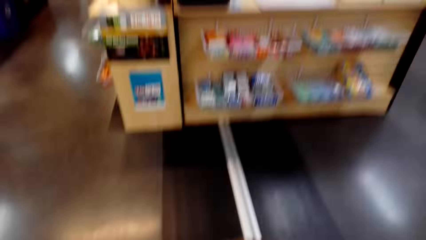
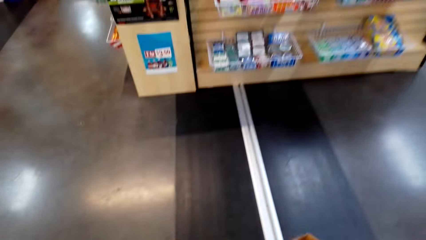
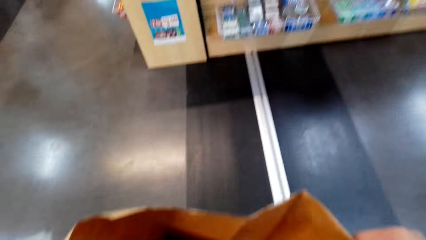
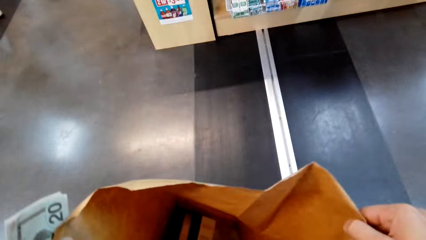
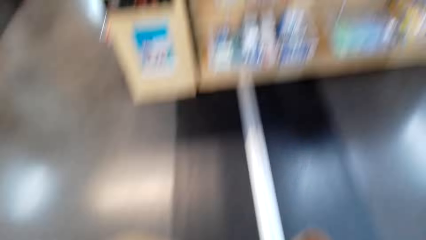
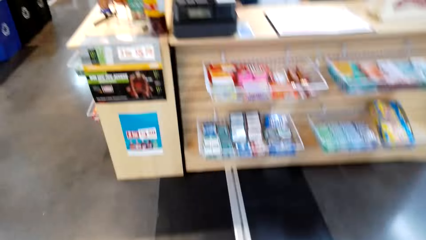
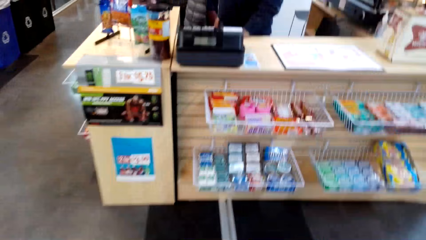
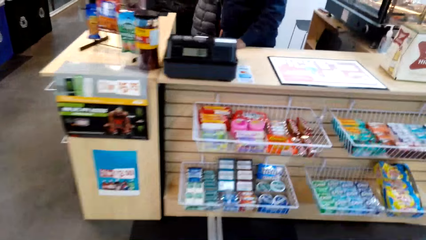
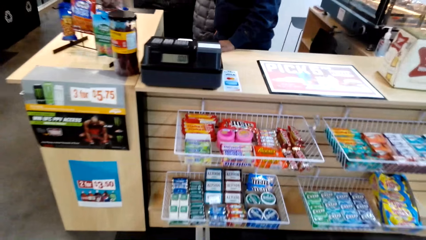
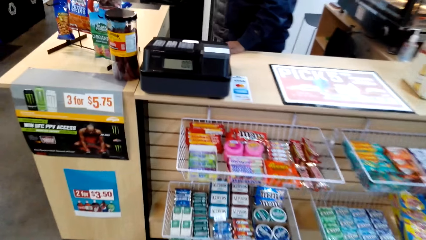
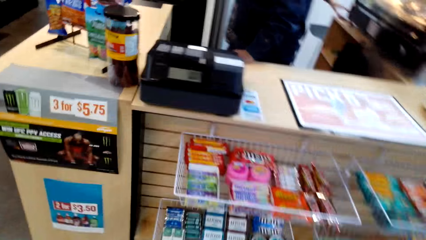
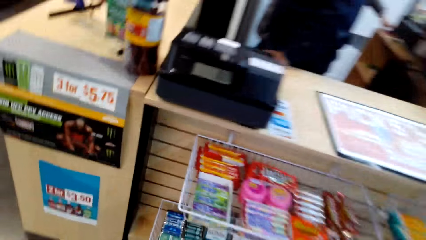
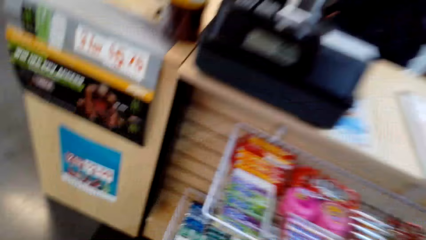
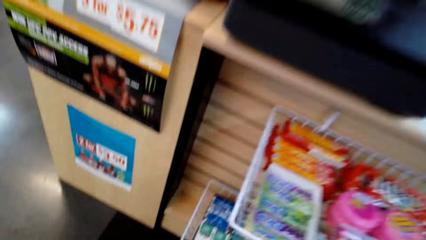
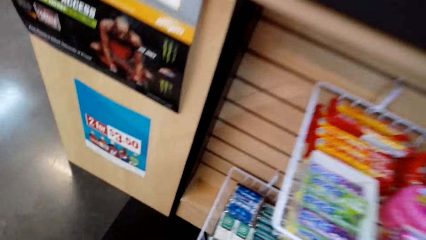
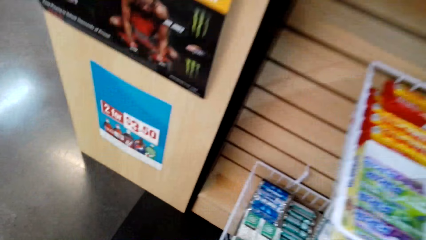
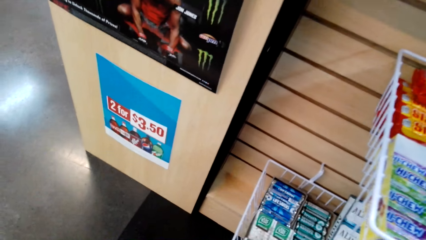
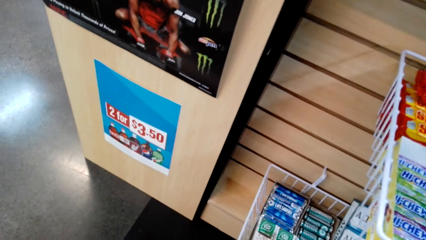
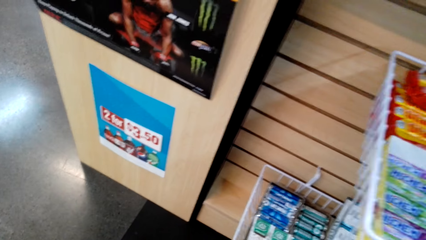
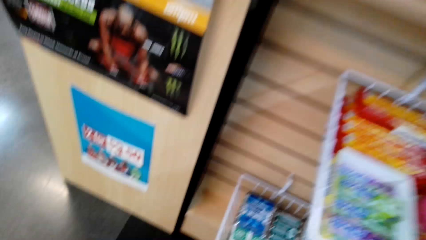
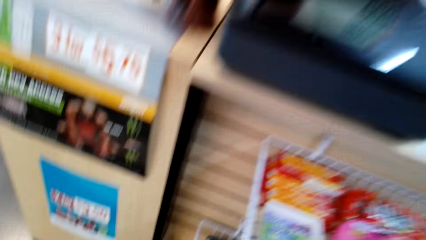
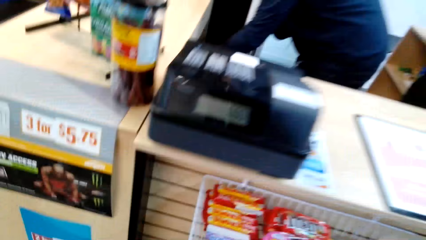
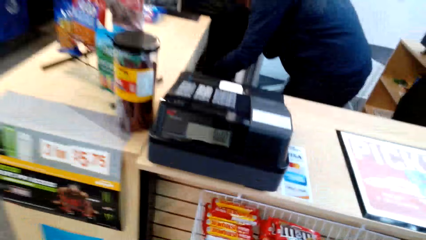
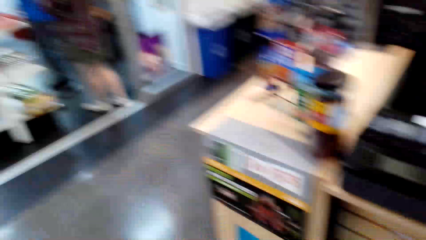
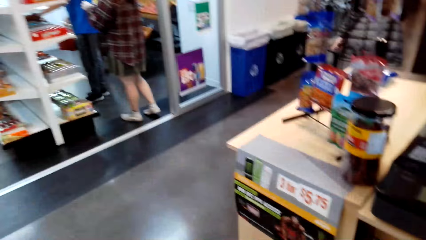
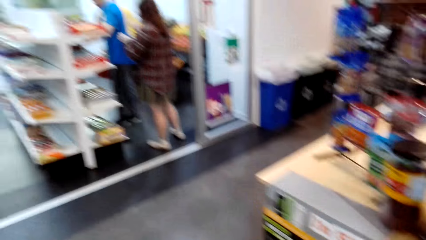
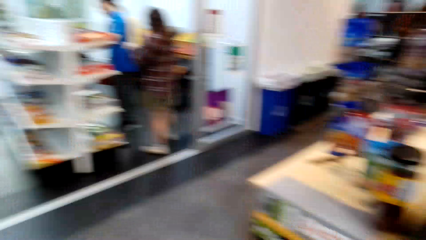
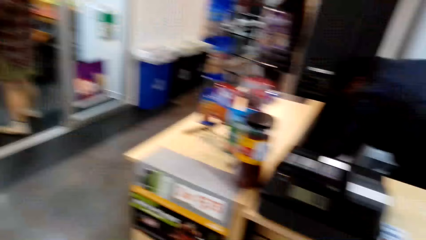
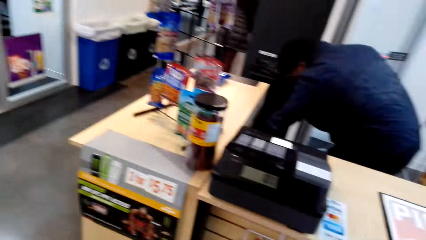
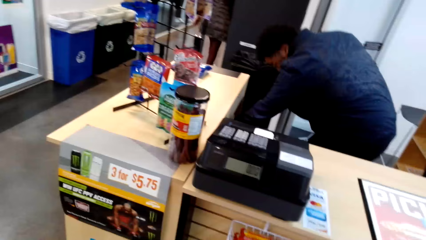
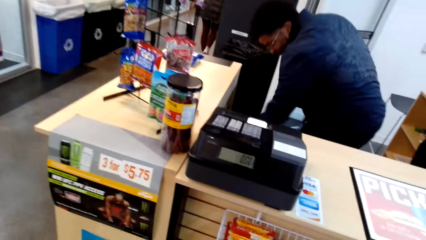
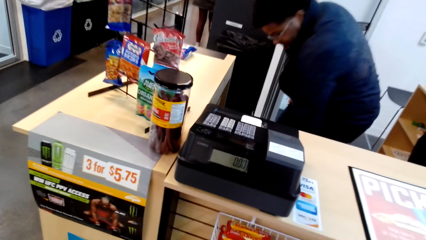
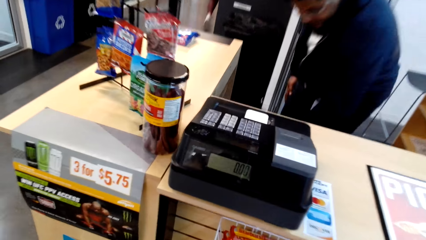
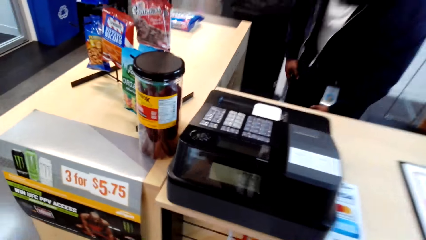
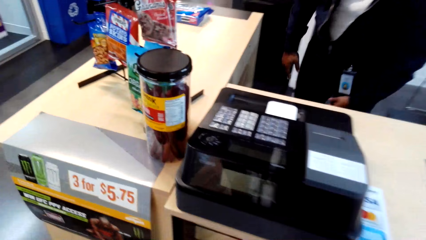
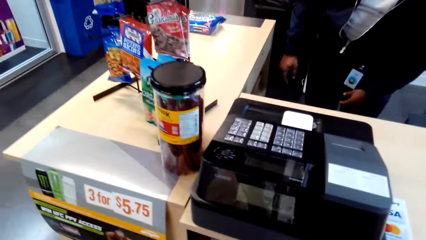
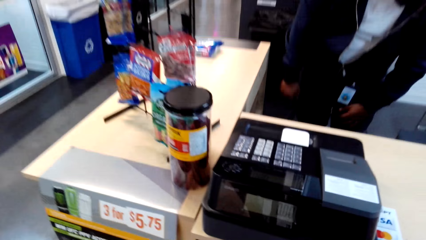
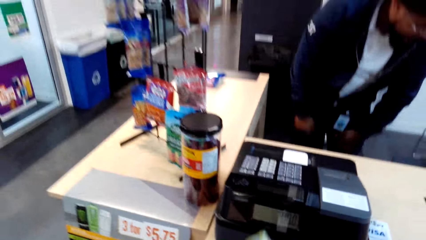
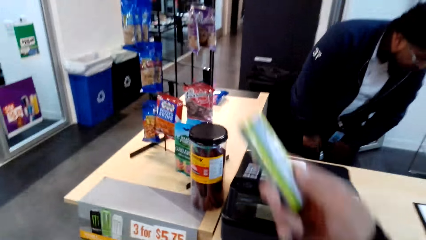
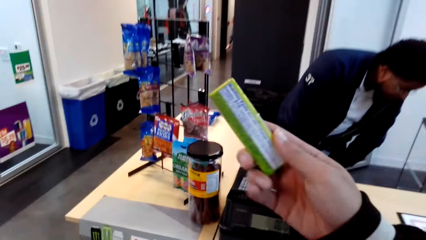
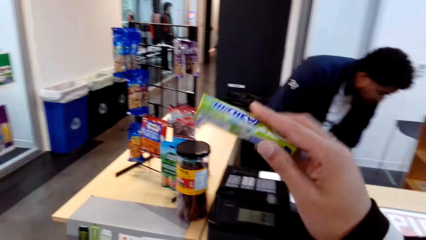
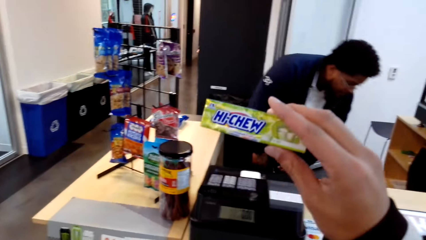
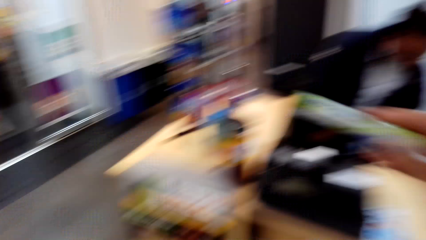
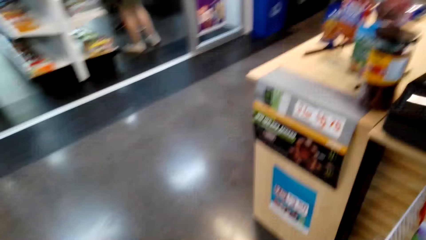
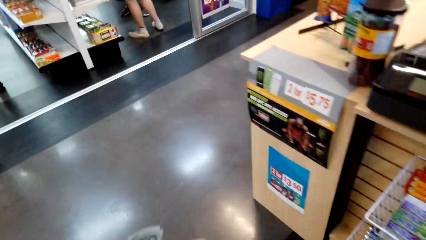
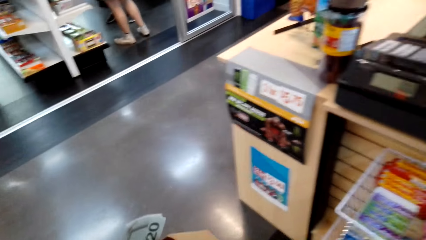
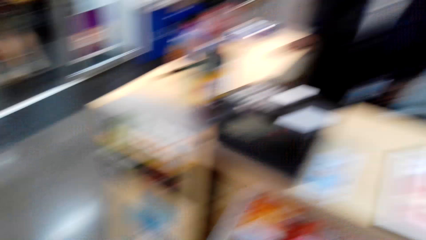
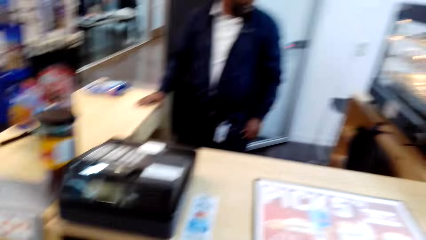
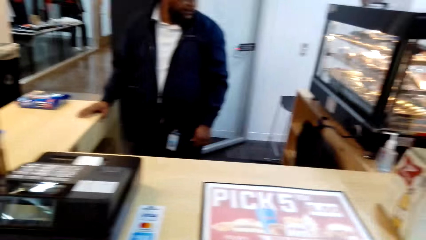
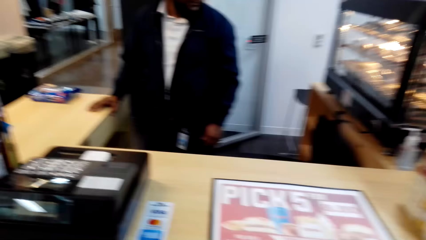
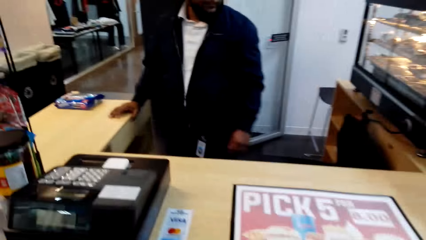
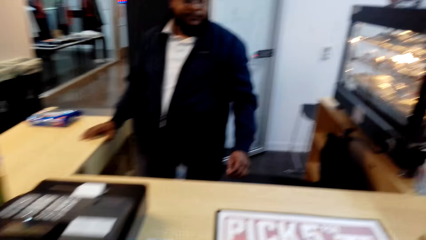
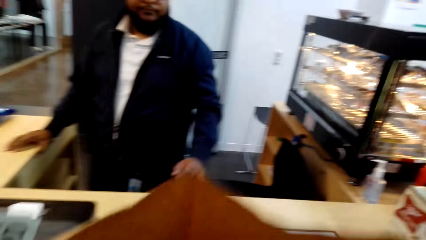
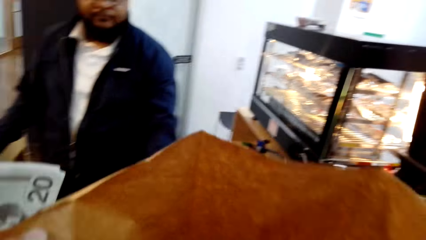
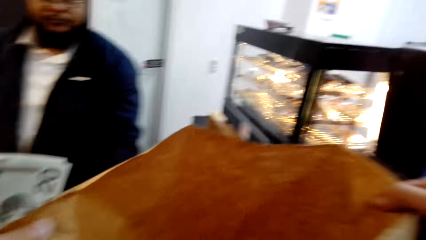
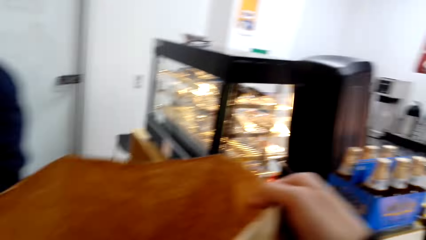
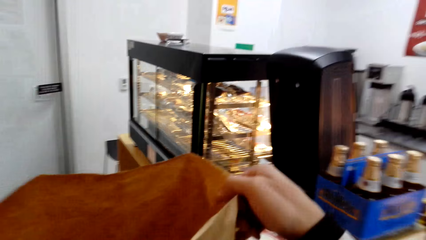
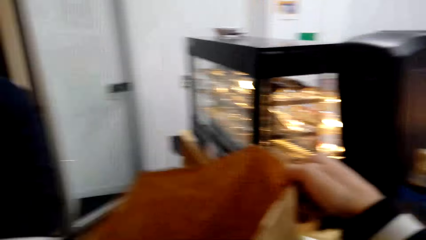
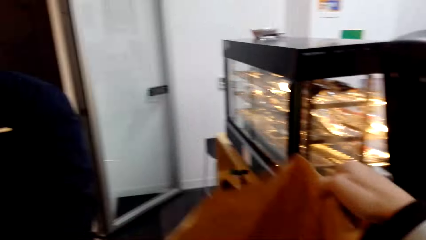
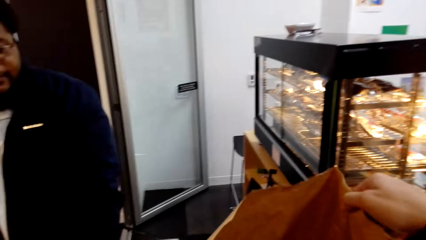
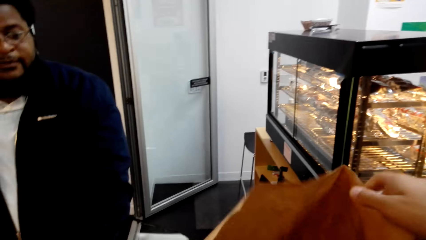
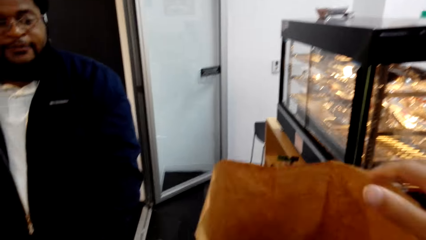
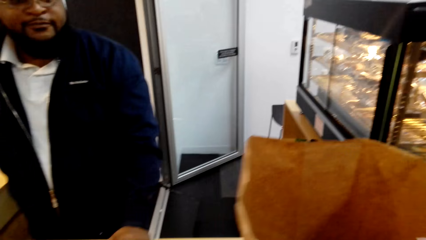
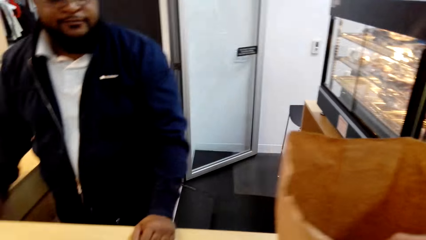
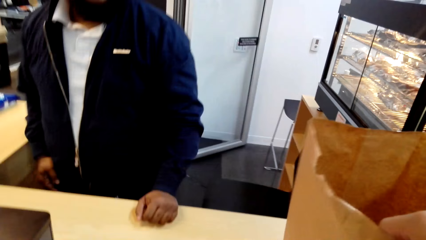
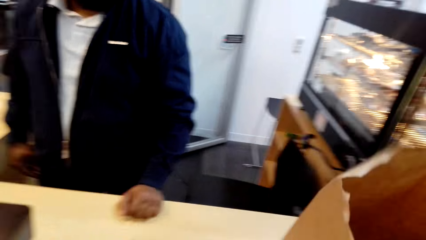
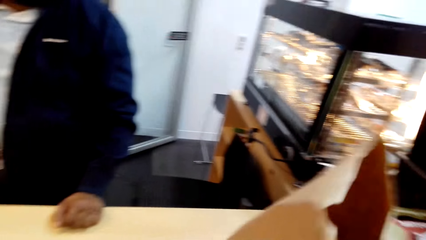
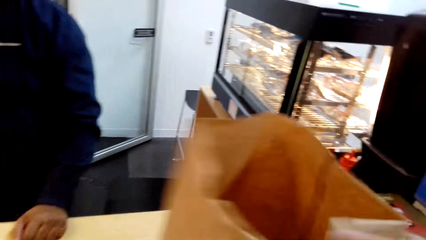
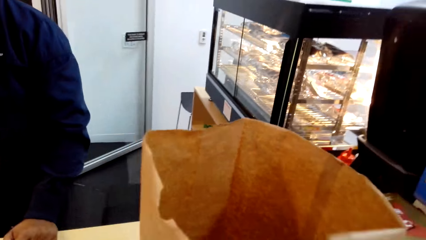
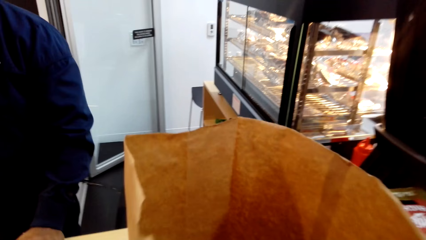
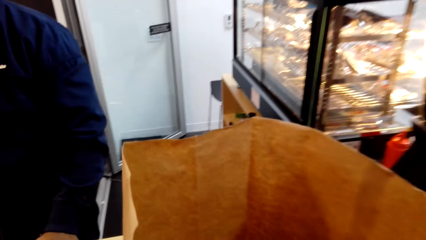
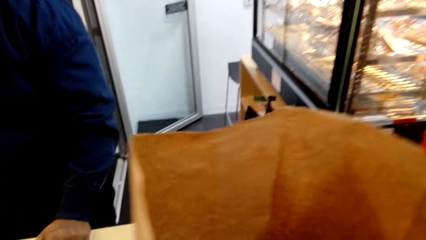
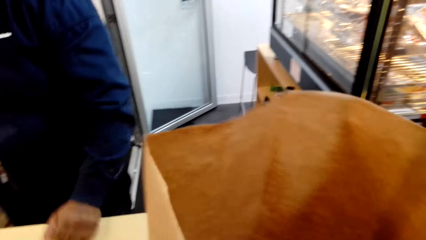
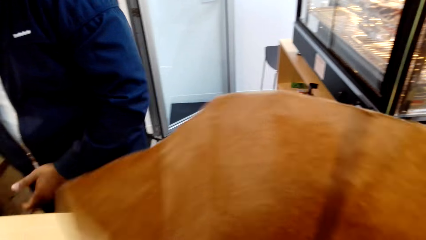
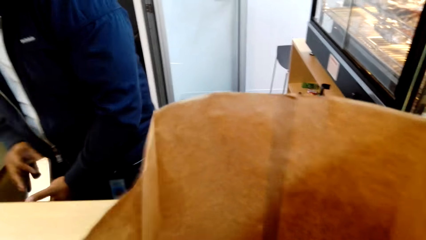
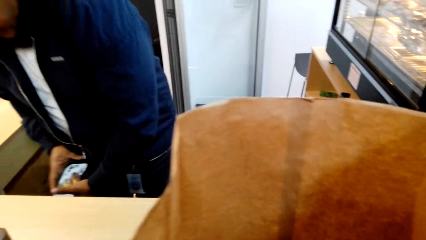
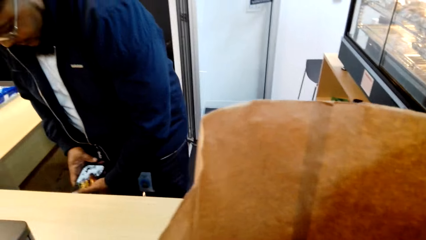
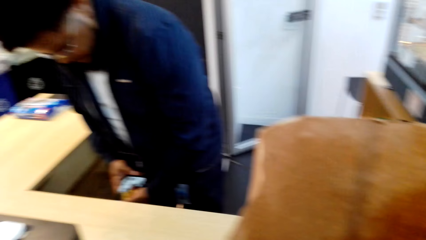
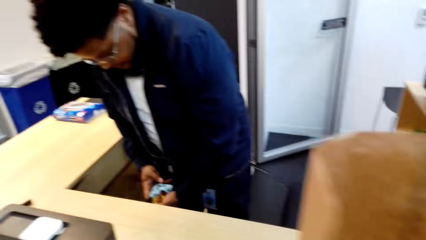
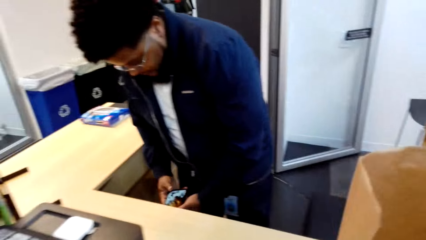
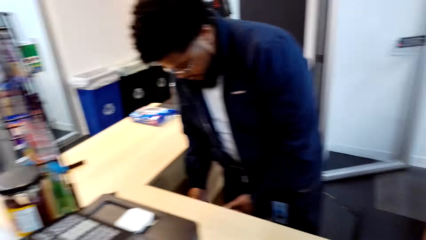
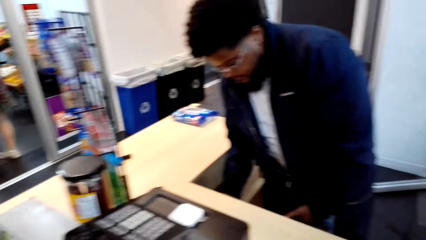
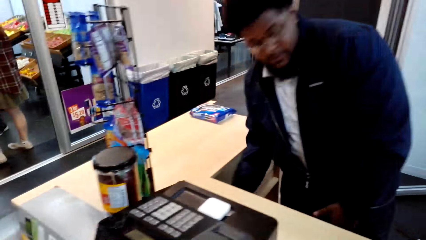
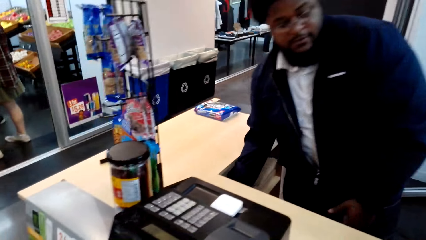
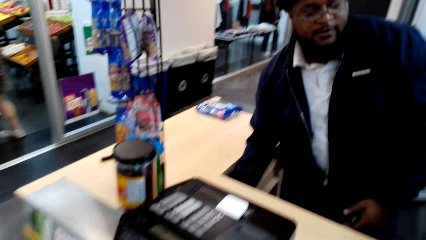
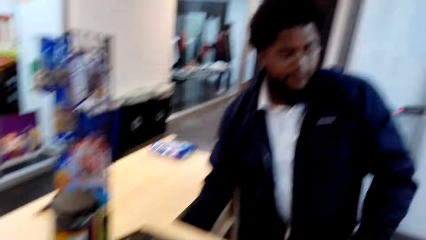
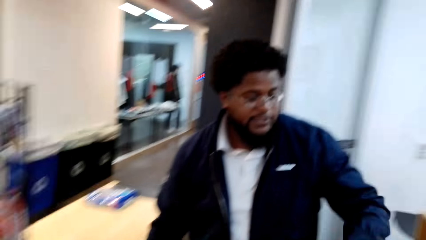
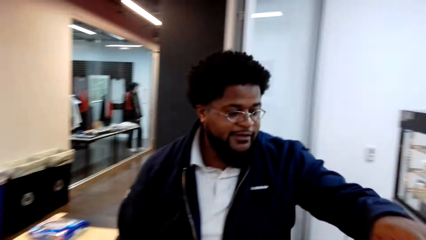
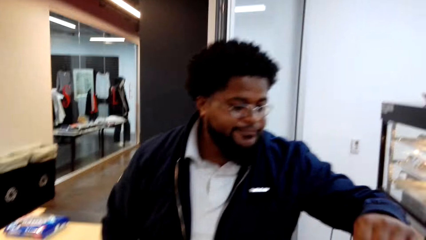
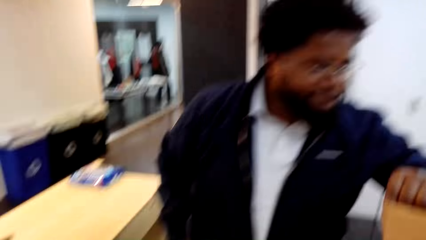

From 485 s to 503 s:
The camera wearer looks in the bag. They look at the packet. They put the bag on the counter. A man looks down.
